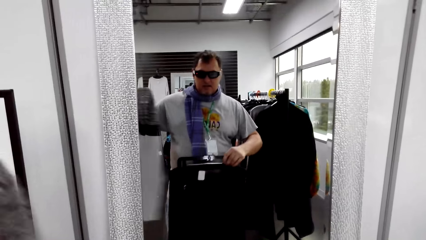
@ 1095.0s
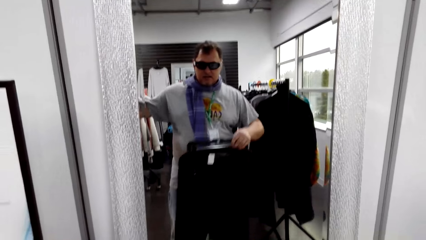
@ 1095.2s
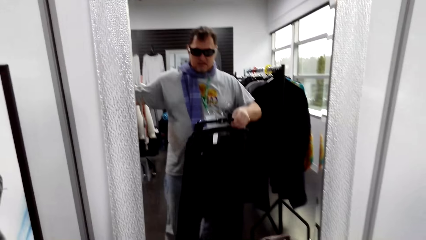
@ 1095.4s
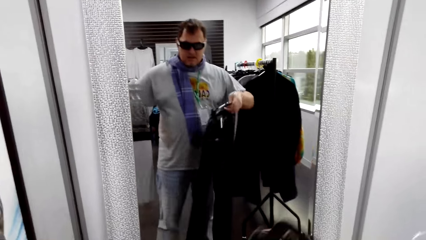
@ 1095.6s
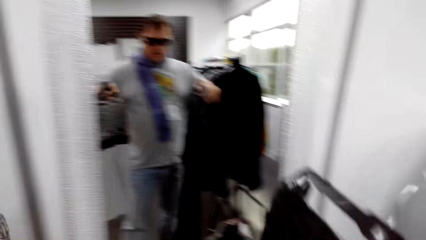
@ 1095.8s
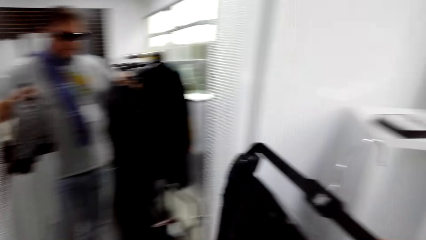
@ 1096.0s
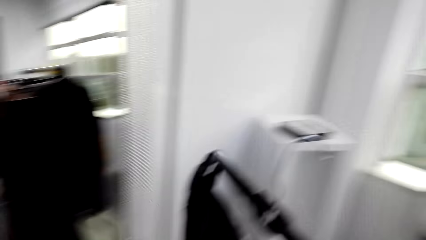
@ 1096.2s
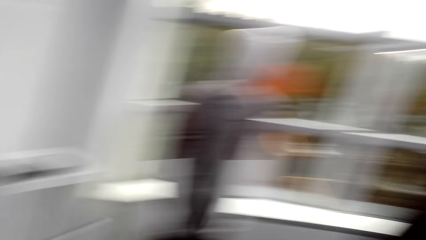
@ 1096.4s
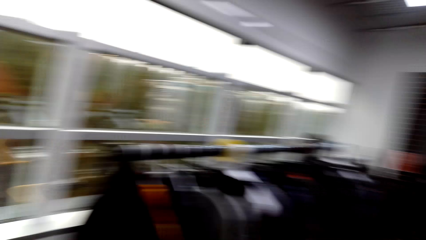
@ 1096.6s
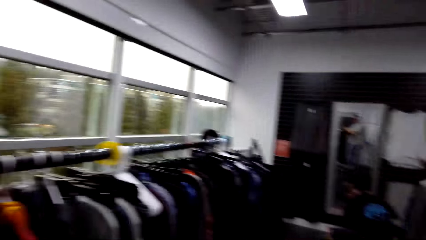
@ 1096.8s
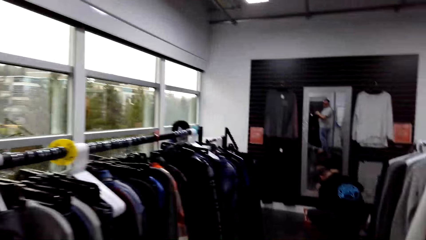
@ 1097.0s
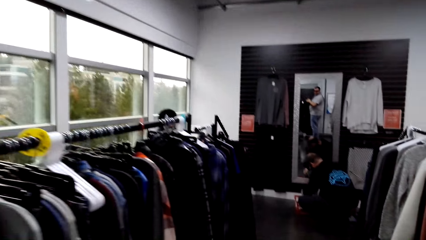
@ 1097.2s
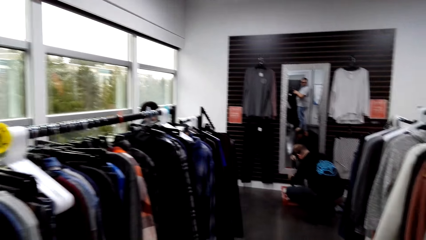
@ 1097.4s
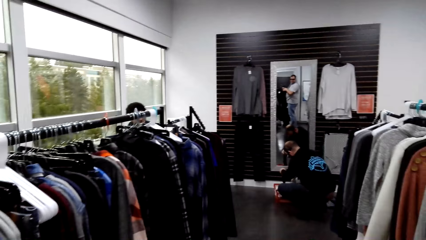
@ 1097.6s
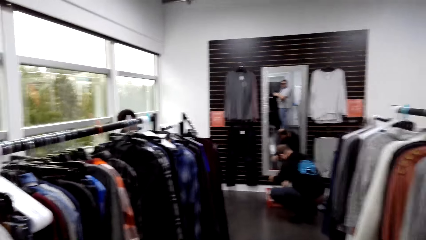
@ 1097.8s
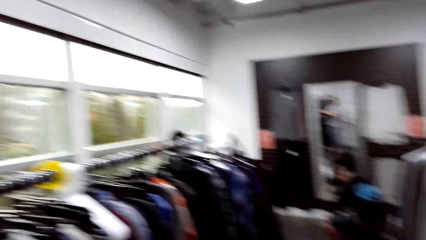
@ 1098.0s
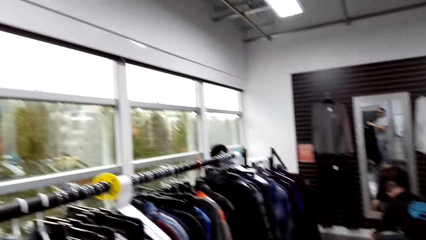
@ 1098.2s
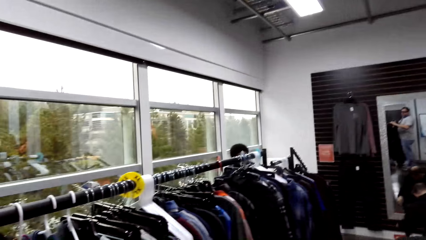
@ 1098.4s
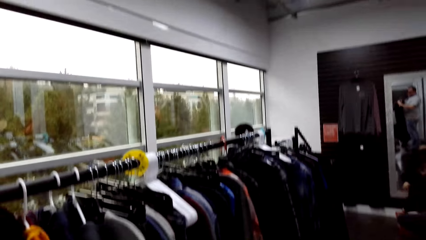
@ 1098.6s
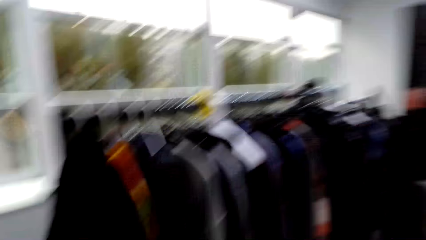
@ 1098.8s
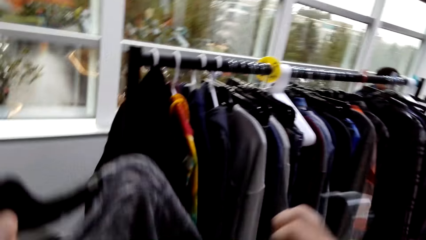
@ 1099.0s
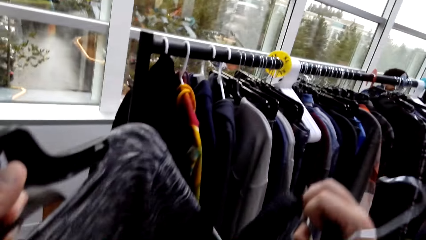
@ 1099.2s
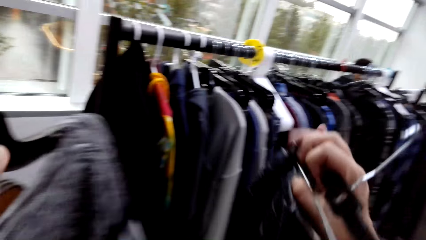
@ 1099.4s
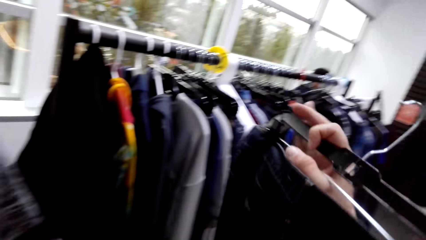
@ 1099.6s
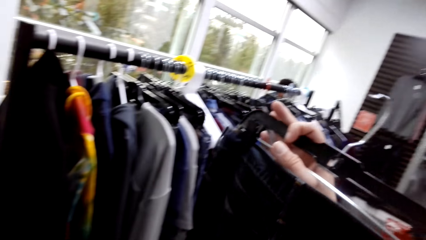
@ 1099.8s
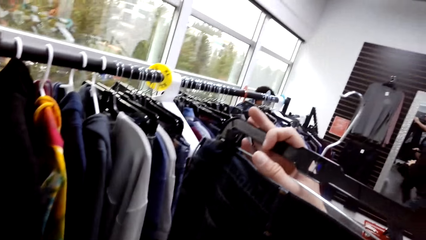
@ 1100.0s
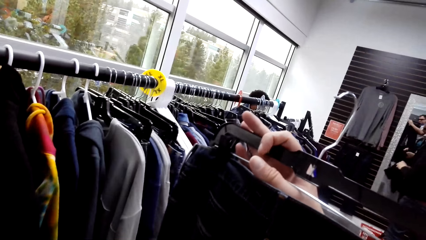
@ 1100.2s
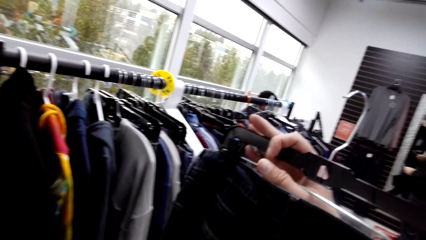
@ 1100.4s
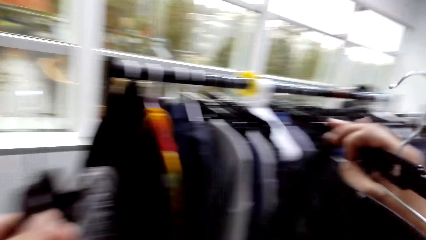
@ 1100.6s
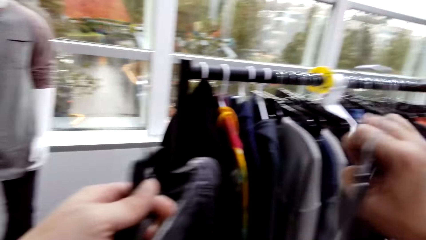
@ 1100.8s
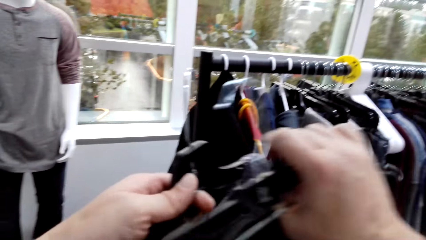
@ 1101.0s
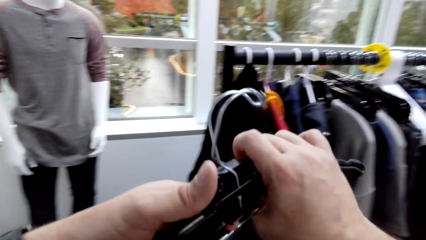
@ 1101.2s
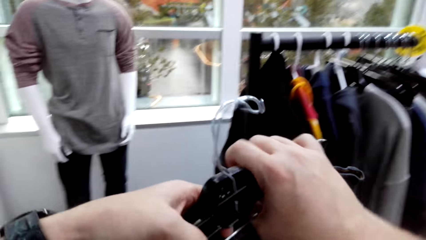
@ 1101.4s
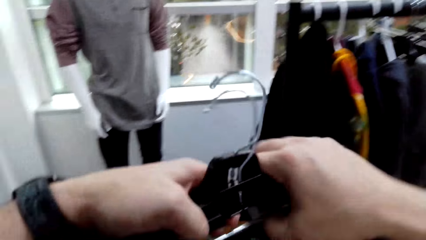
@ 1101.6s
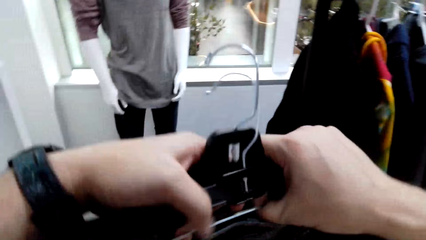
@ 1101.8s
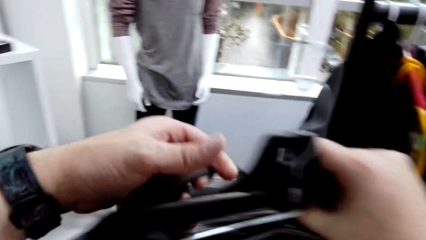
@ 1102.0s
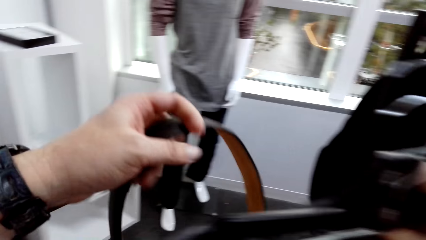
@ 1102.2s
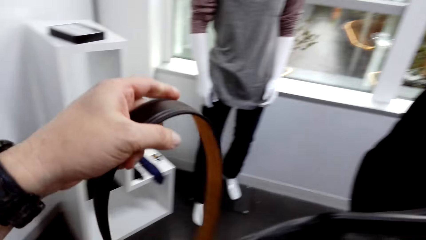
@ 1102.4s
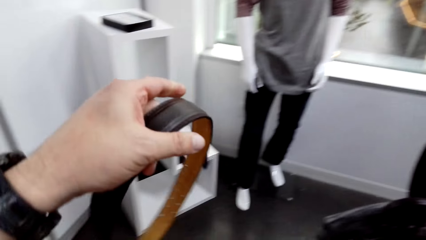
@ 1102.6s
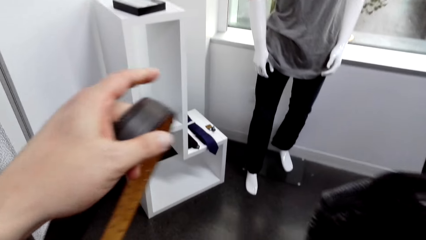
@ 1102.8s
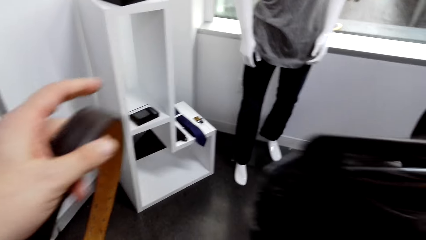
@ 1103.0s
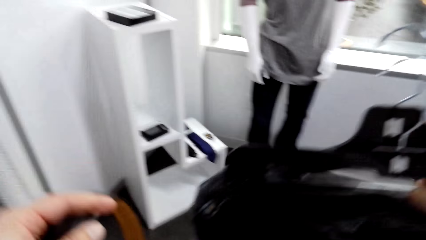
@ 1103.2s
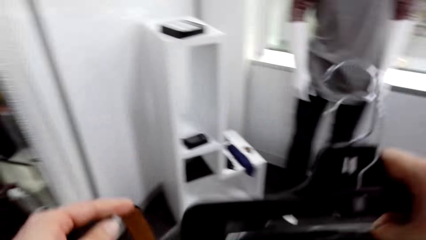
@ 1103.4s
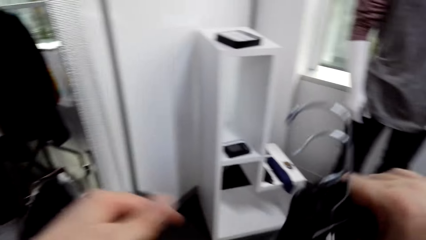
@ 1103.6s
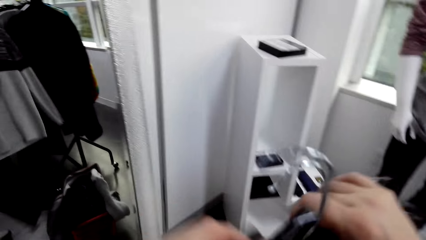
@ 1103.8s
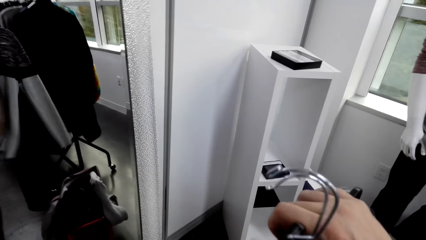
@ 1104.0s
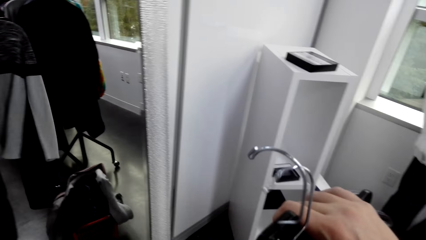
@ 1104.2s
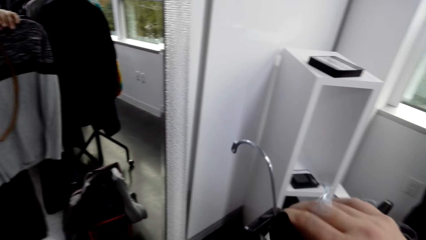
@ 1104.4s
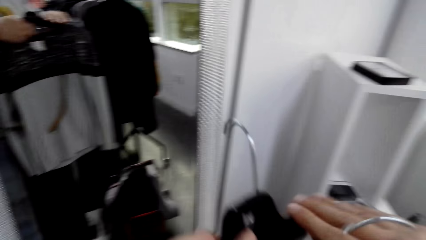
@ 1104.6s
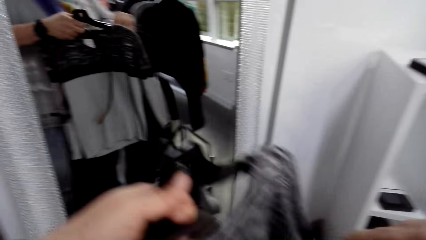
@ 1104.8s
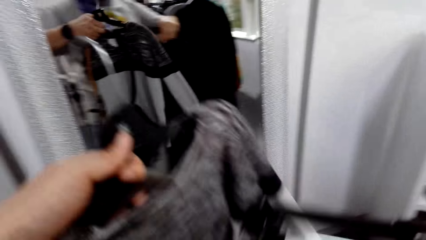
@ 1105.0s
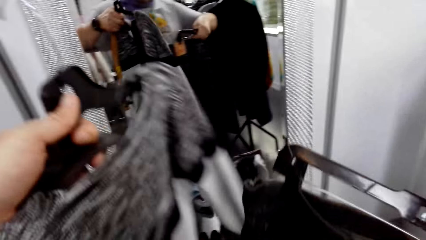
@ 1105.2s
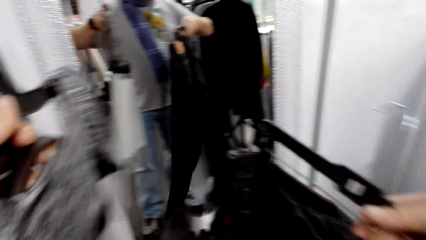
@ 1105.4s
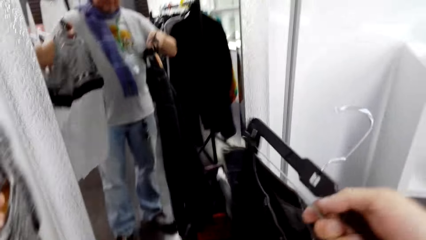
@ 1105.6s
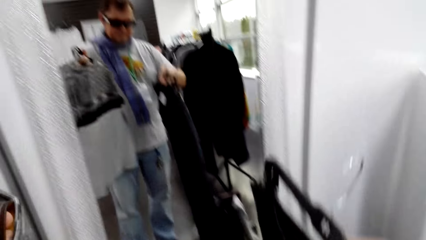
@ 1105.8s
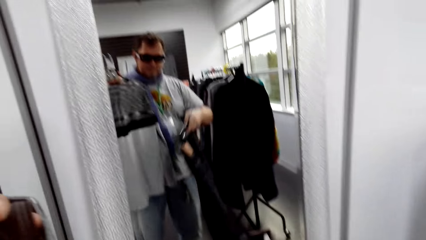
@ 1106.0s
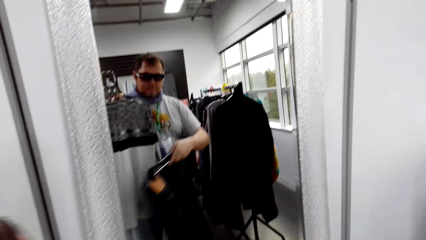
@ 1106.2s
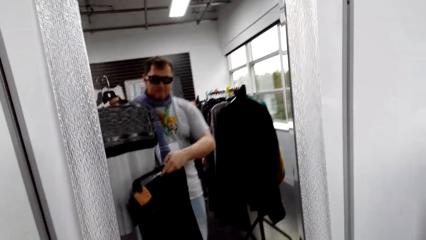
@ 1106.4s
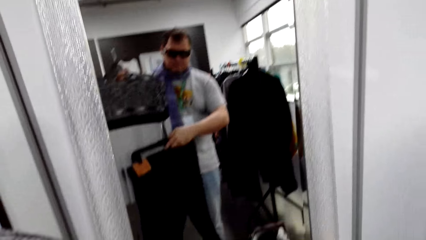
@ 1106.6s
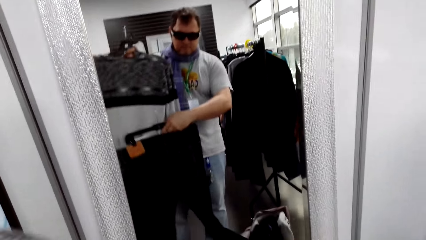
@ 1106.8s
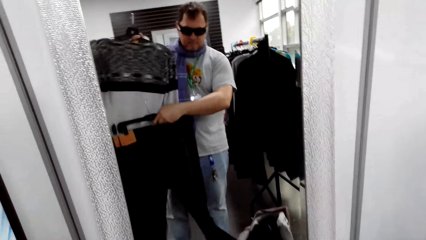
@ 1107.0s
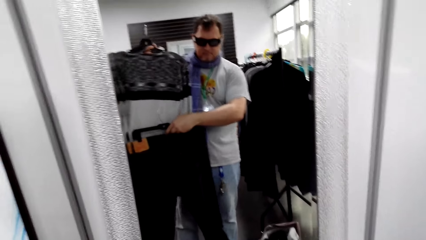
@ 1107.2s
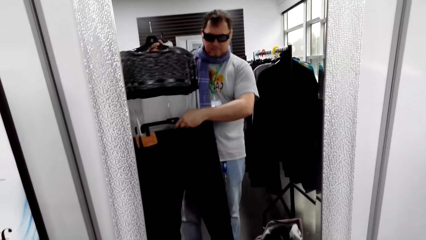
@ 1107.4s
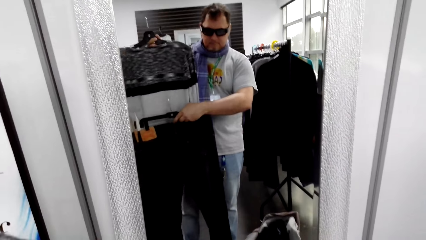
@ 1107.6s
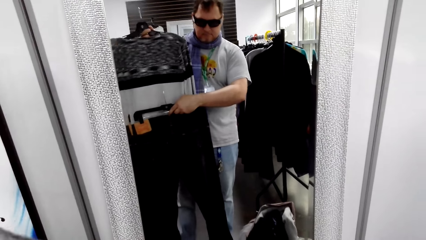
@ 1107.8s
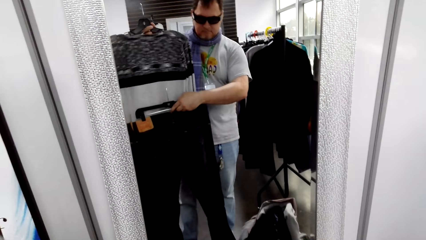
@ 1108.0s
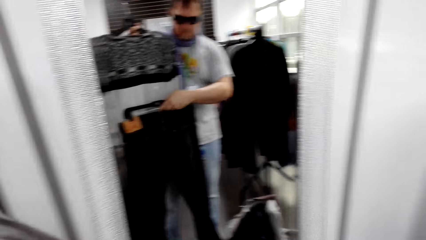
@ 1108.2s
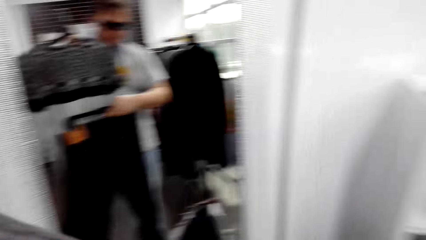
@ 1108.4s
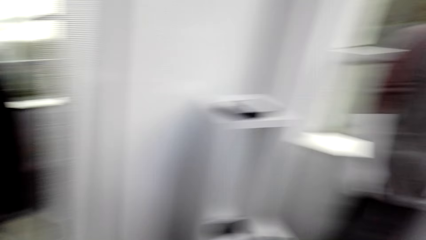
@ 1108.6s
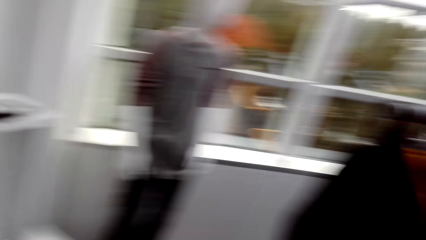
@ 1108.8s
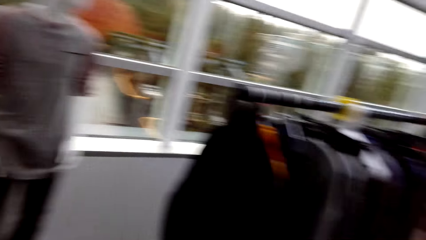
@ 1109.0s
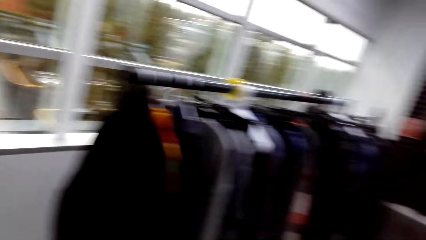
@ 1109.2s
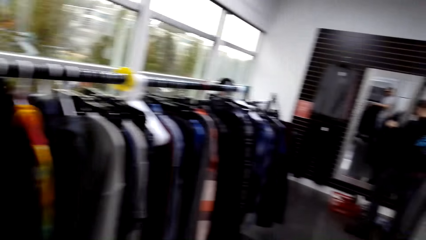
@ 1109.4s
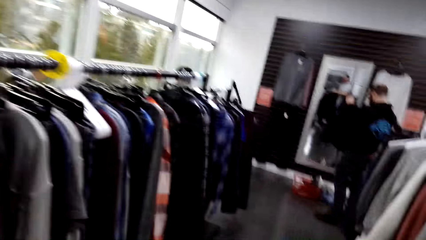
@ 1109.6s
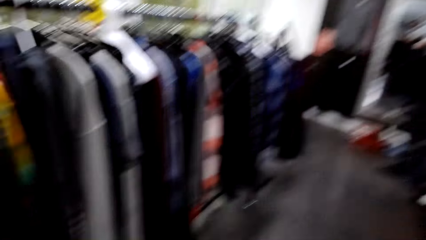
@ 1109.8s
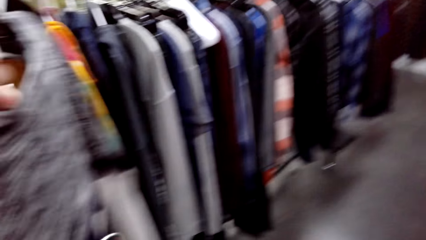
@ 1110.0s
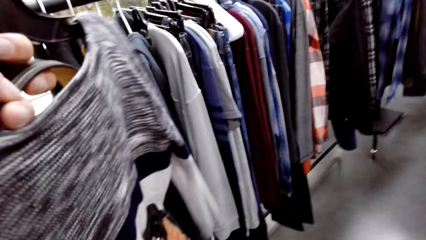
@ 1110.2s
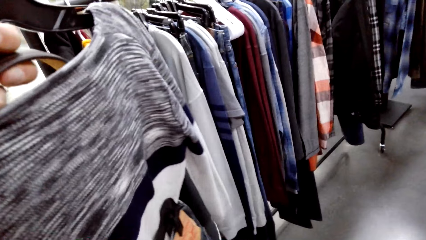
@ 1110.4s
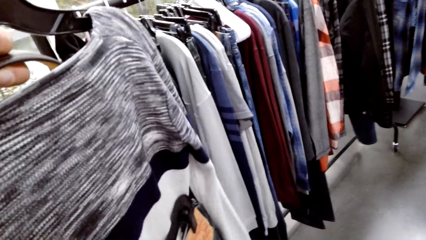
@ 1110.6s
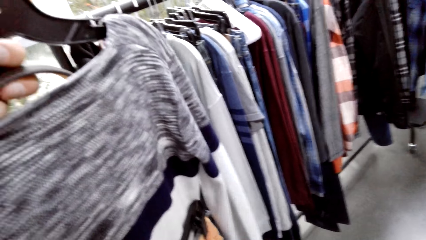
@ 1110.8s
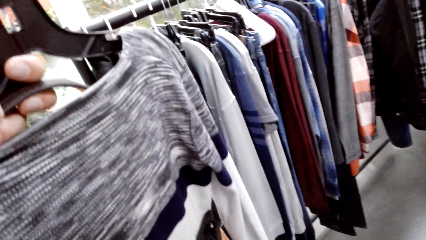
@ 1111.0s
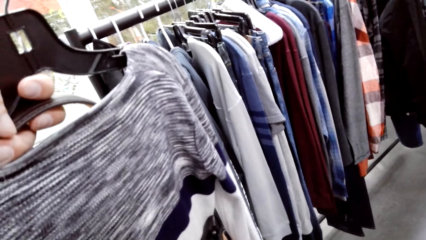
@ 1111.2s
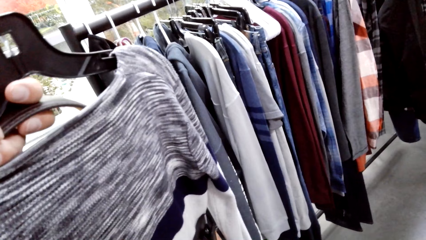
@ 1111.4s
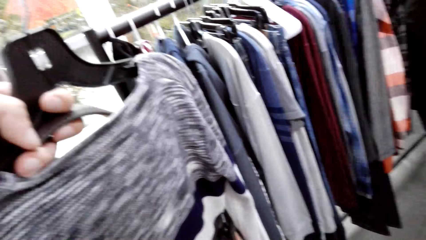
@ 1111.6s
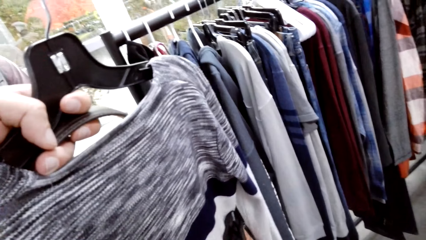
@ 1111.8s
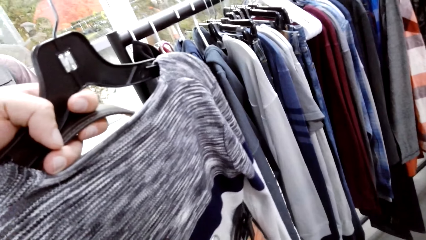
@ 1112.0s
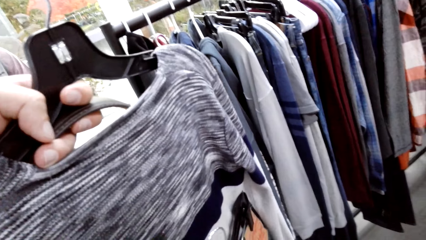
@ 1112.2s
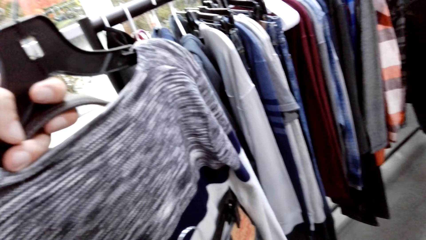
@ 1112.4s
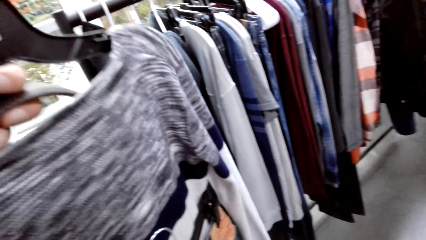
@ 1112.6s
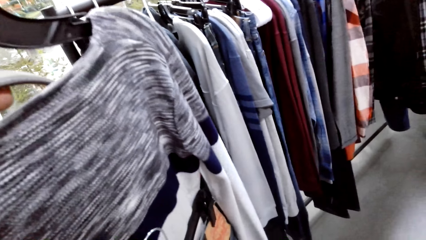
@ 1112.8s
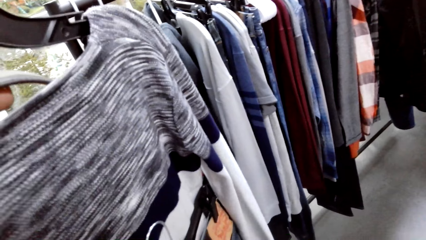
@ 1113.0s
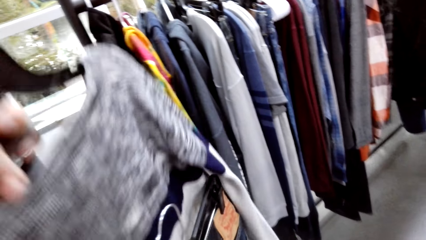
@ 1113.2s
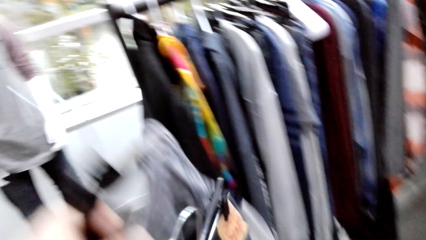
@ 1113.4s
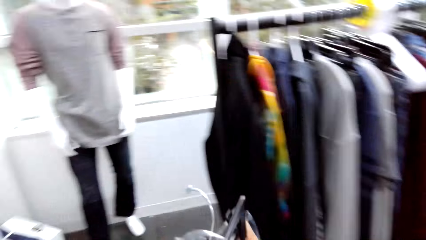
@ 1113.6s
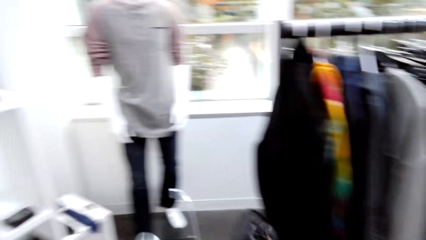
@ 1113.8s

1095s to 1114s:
The camera wearer walks in the room. They lift a piece of cloth. They look at the clothes. They look at the mirror. They lift the piece of cloth.
